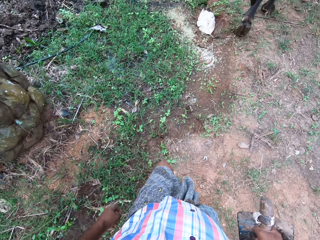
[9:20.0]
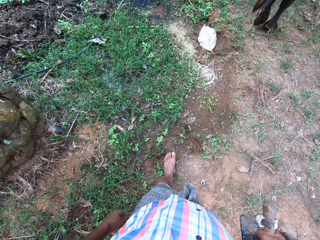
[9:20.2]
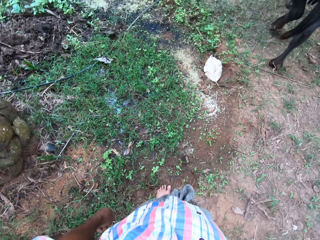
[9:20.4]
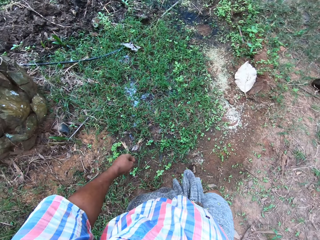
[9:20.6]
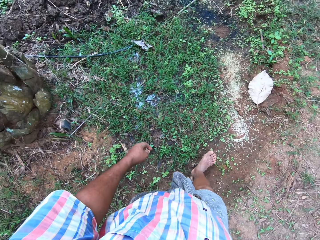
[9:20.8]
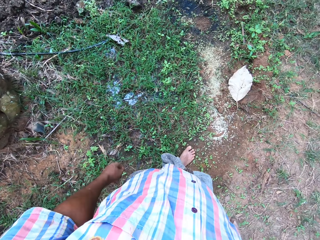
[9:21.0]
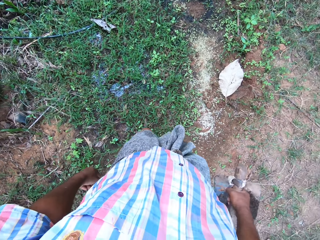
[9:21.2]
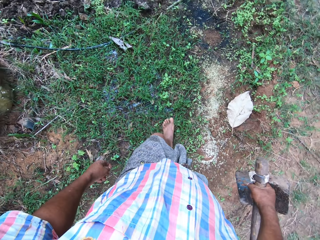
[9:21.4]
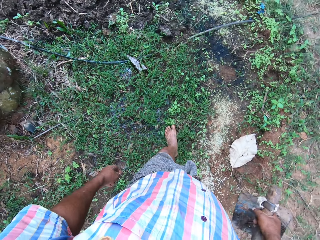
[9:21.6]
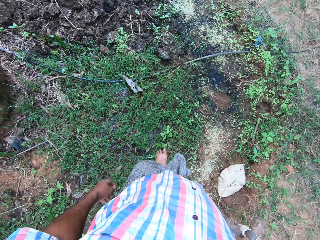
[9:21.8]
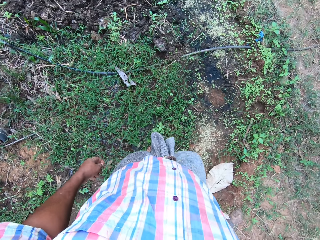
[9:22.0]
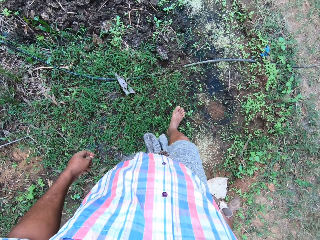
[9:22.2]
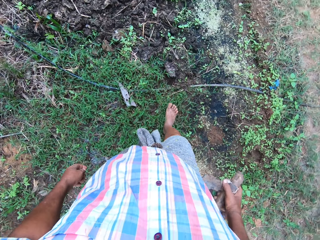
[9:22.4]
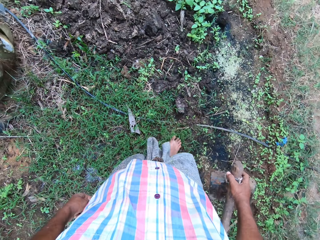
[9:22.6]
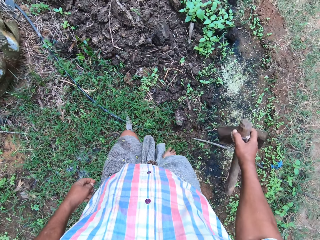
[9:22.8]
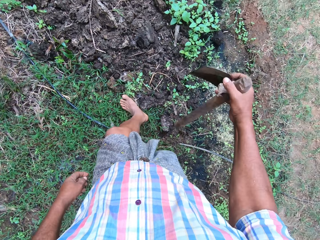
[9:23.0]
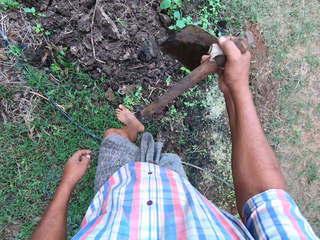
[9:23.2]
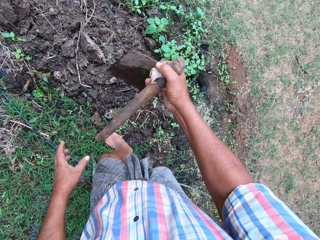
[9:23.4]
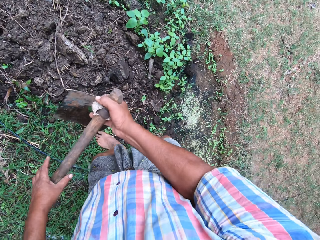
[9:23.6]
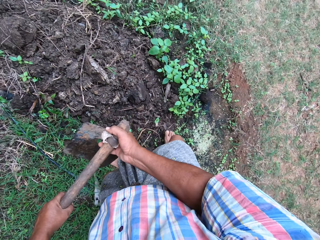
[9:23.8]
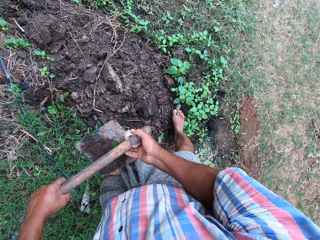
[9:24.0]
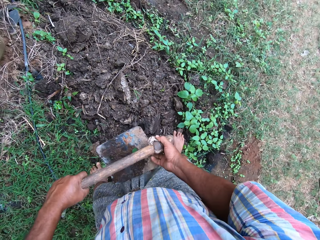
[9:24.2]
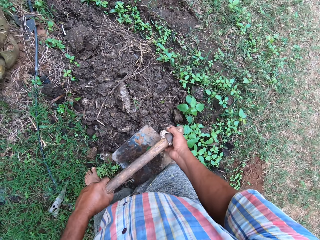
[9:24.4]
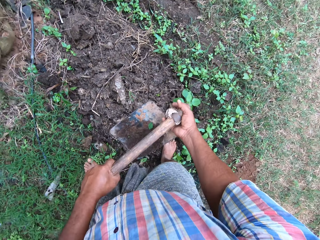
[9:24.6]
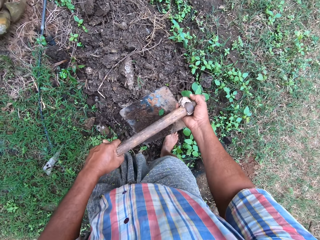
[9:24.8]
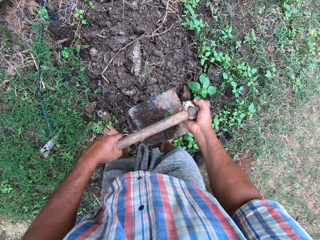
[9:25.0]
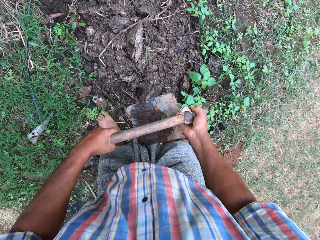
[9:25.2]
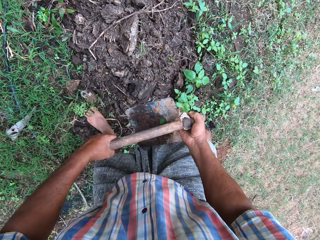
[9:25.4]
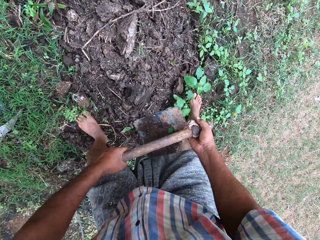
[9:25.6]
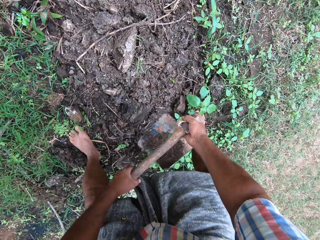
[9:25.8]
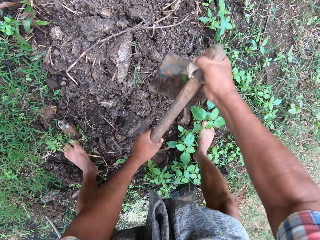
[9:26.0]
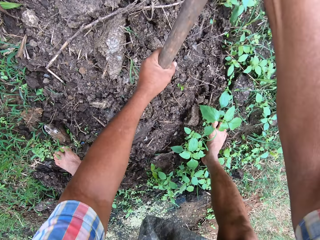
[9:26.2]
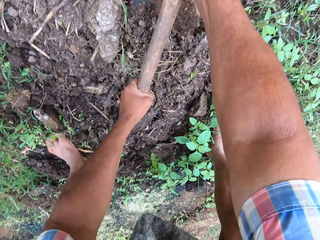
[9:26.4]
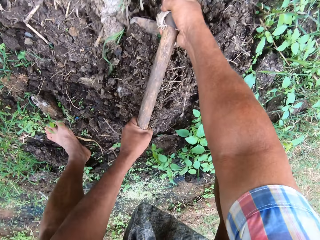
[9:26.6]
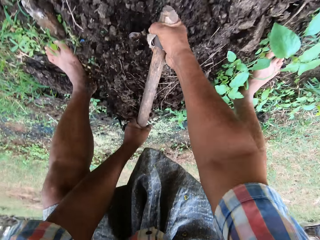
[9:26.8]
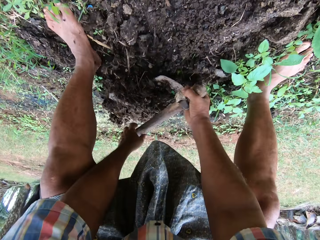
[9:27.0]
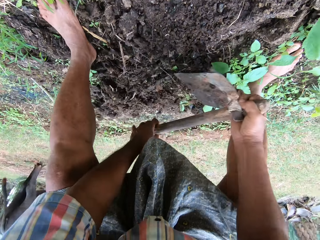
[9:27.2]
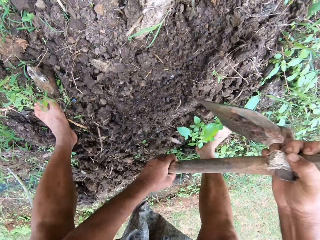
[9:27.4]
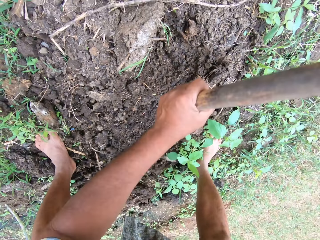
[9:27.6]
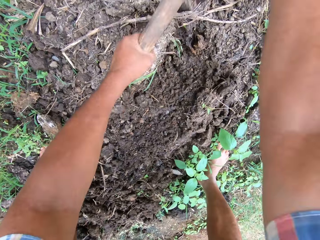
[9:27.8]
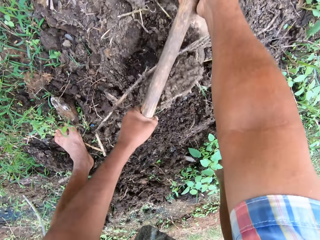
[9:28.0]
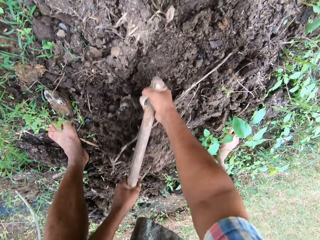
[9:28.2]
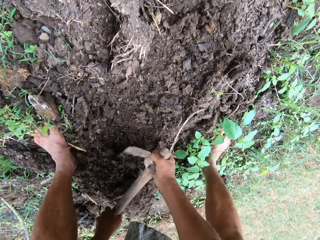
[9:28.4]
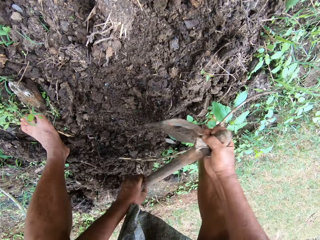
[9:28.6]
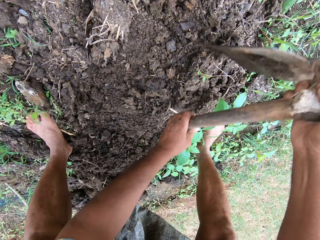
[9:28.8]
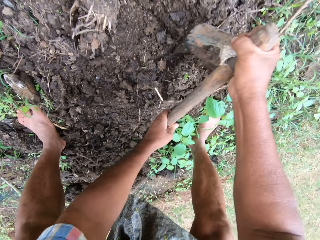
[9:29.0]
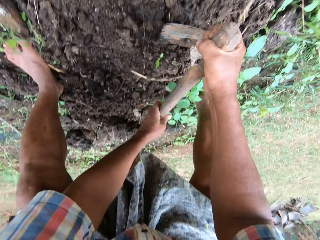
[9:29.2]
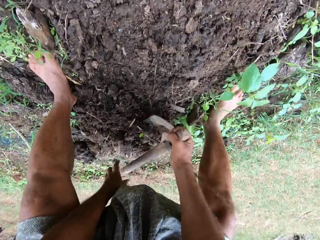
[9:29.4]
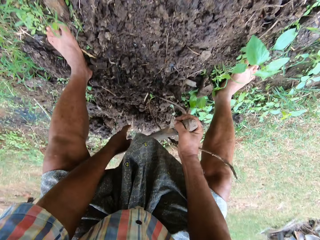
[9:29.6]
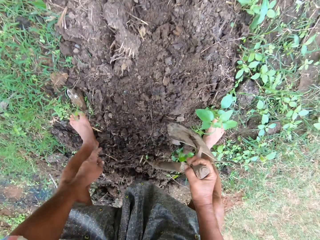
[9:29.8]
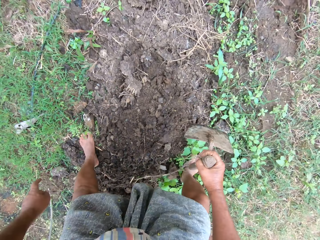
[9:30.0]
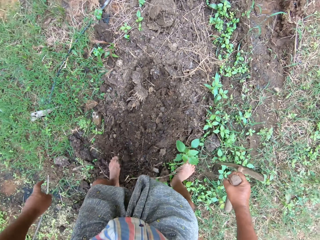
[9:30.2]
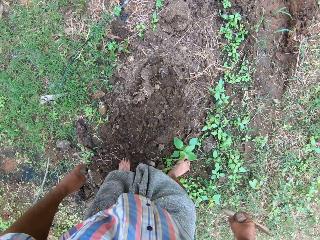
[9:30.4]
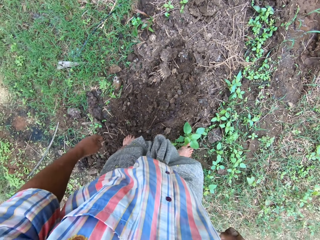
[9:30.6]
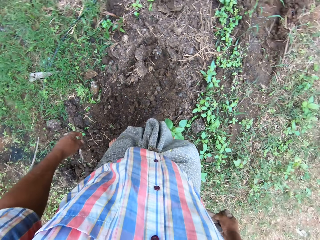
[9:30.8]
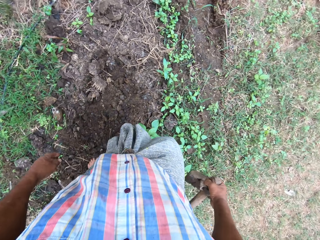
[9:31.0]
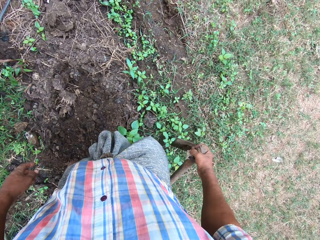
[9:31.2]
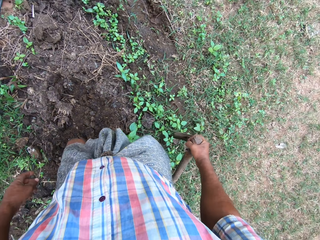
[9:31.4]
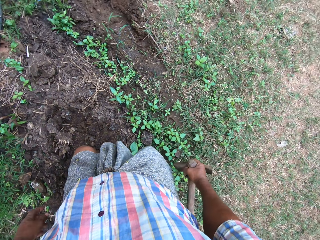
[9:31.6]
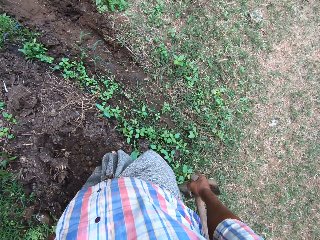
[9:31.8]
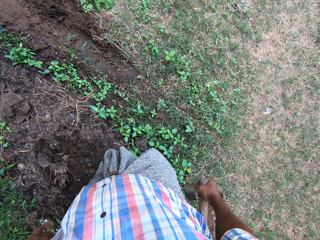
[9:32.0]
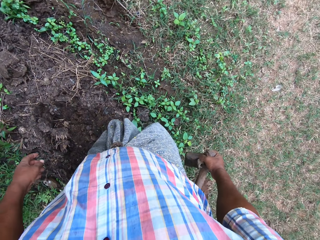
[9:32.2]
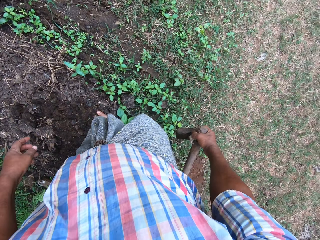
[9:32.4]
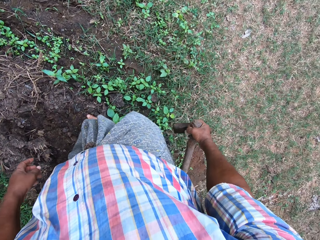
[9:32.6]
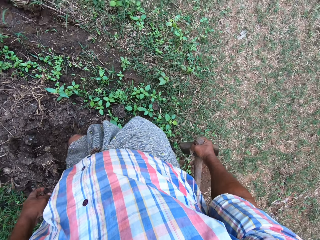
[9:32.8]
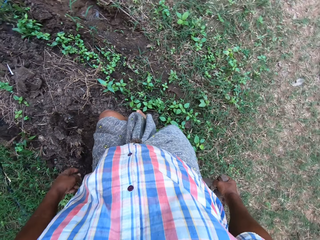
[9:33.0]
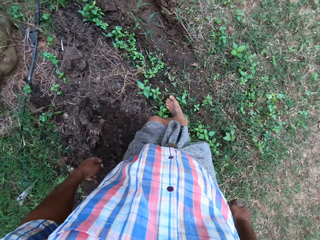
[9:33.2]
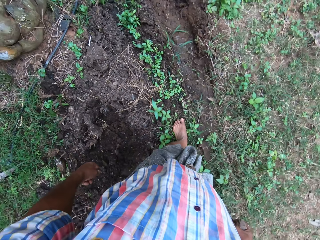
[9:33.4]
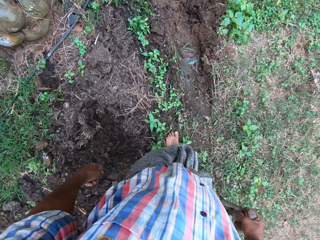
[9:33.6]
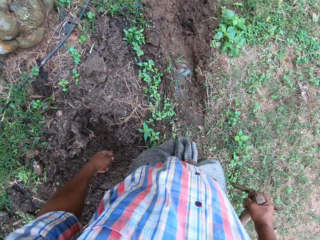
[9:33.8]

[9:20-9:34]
The camera wearer holds a hoe with hands. They bend. They till the soil with the hoe. They hold the hoe with a hand.

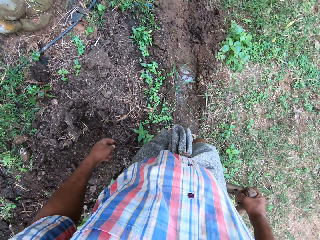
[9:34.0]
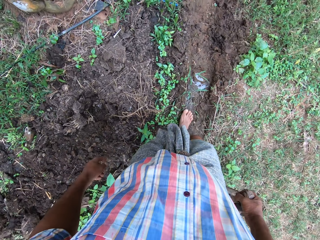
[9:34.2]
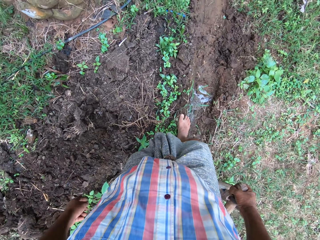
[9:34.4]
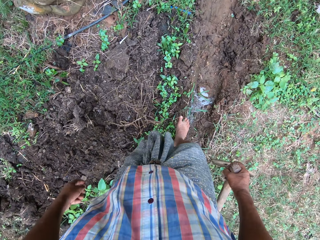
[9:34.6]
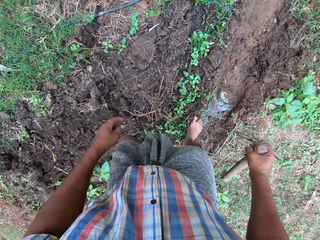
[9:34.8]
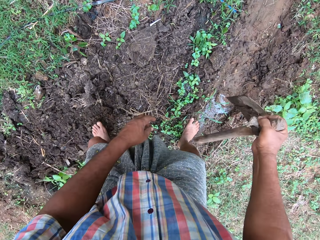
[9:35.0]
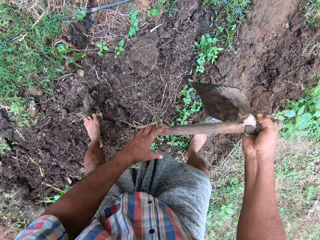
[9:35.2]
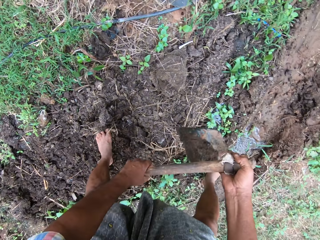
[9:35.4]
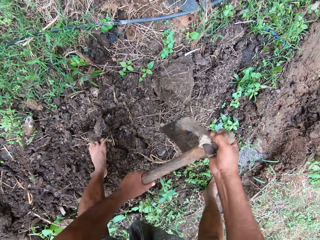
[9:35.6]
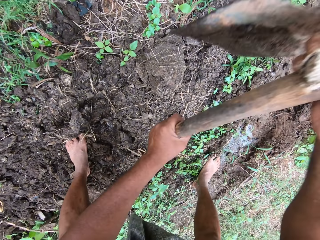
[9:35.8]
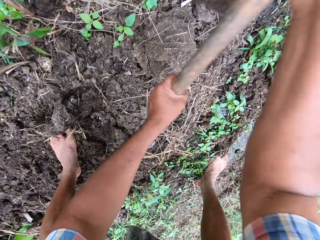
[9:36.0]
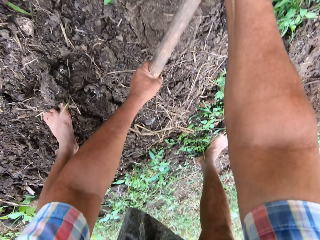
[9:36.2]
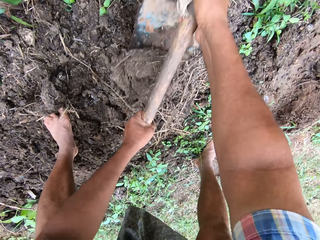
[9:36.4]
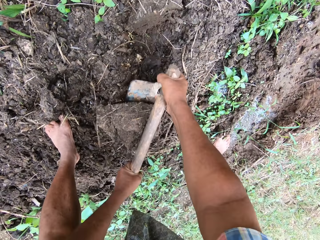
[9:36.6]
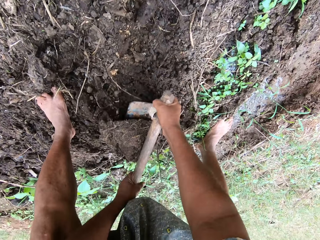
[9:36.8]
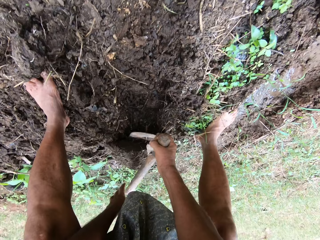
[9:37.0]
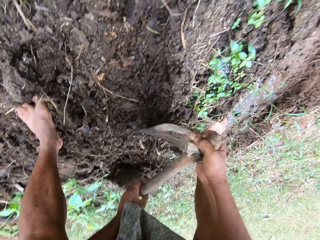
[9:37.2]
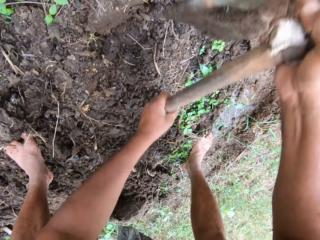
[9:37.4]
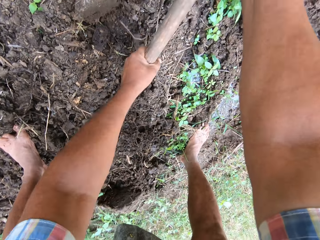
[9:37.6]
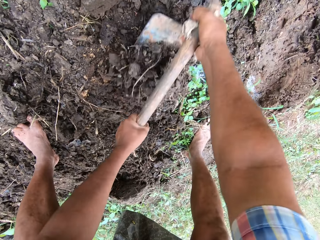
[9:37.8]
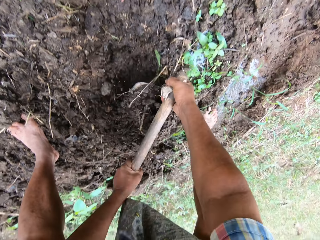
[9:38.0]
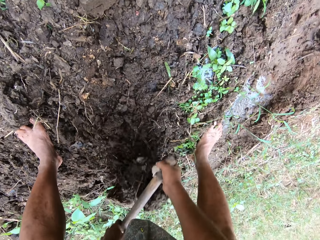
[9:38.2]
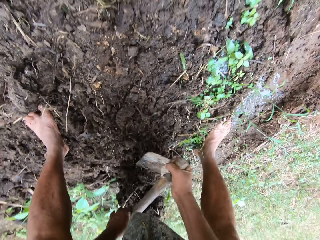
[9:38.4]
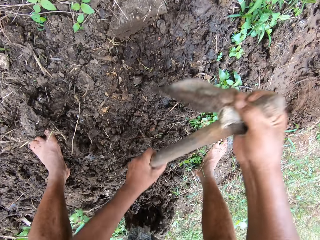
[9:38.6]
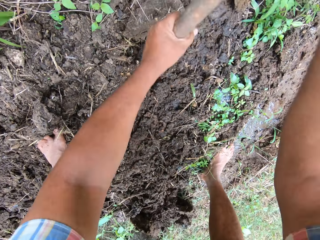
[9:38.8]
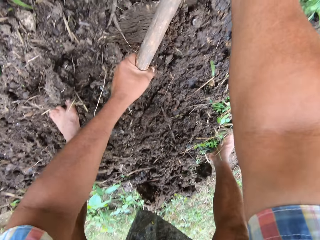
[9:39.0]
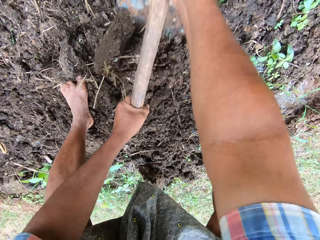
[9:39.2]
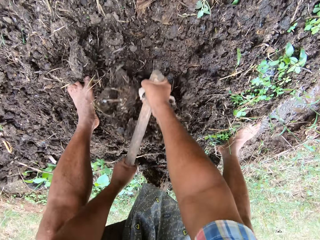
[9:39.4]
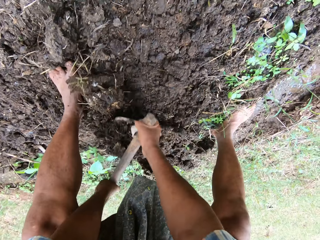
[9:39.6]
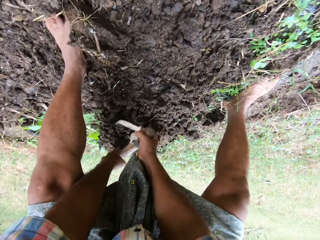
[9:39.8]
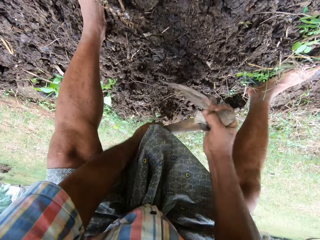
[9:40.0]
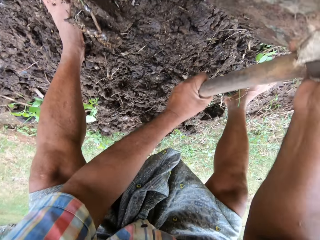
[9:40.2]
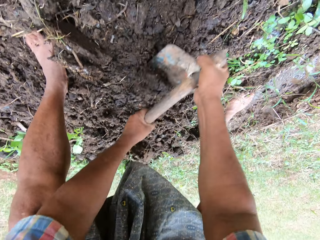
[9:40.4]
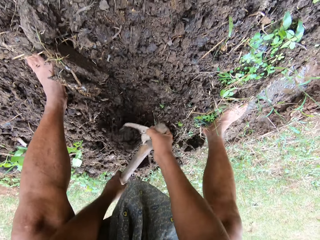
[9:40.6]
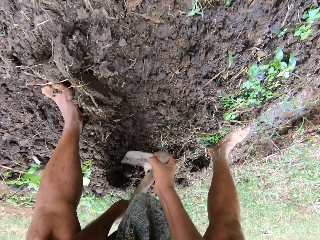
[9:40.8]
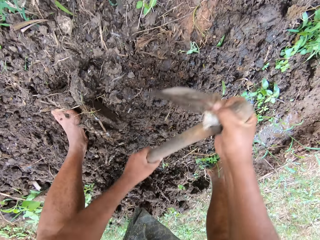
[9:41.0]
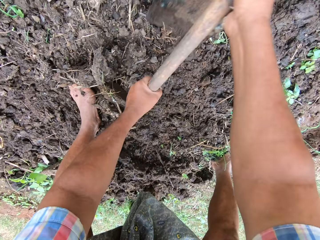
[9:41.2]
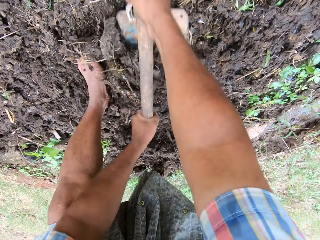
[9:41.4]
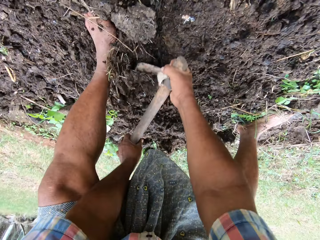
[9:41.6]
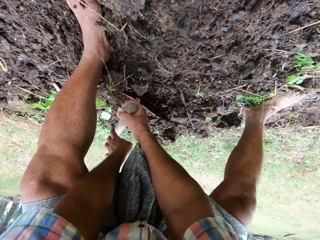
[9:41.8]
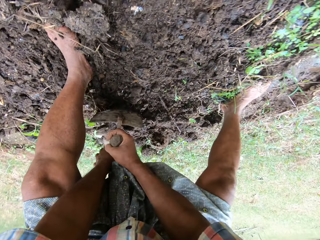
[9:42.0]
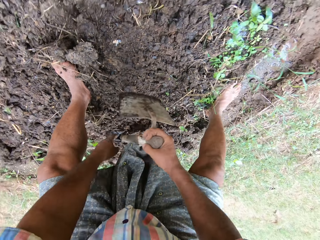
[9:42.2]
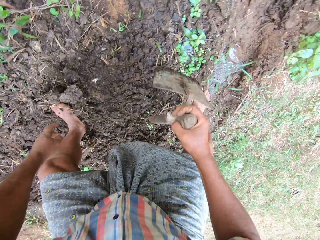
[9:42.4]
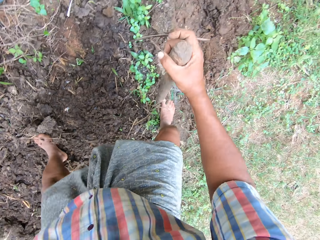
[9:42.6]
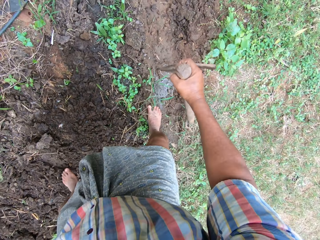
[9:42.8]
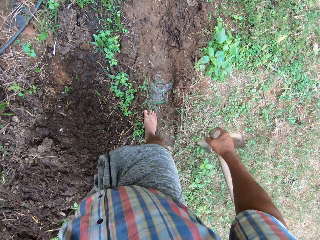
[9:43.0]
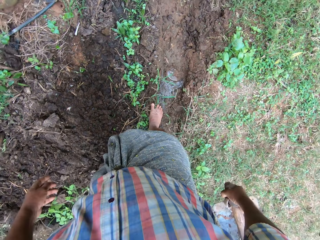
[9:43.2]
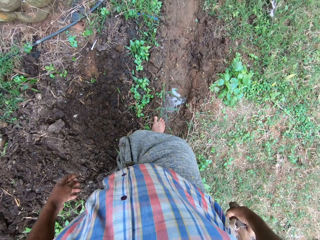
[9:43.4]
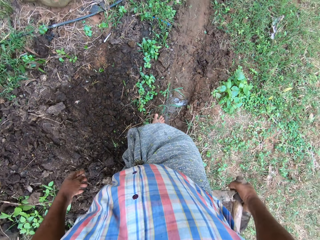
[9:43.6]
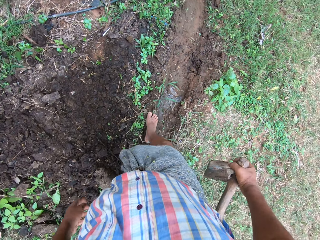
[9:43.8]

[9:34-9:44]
The camera wearer holds a hoe with hands. They dig manure using the hoe.
